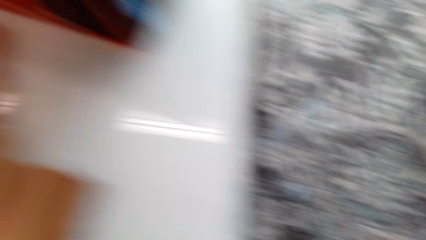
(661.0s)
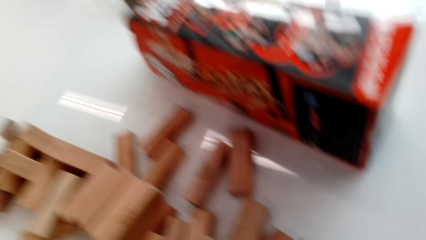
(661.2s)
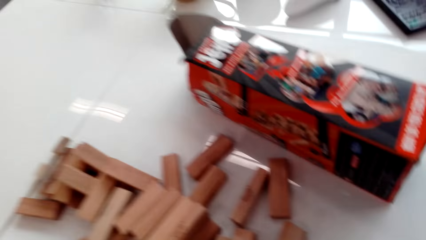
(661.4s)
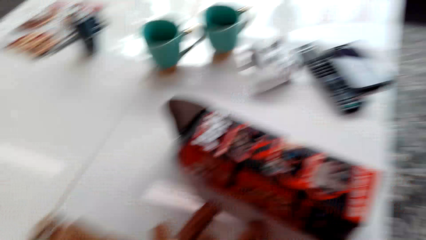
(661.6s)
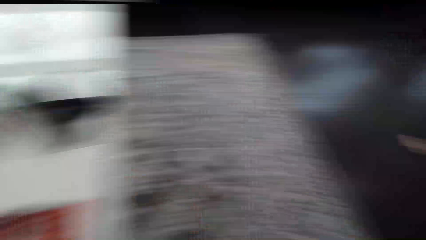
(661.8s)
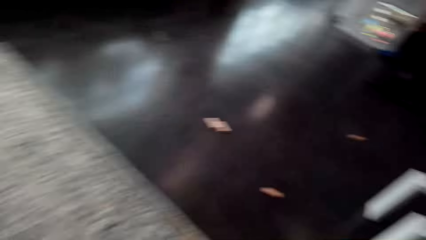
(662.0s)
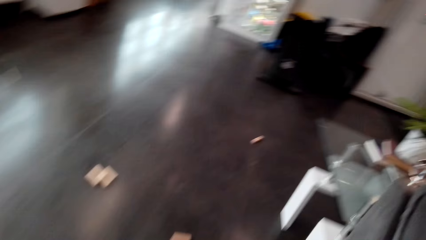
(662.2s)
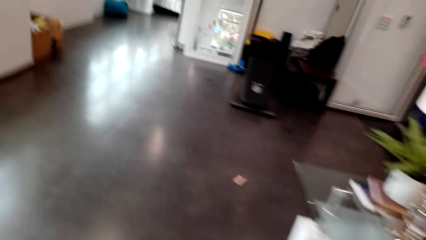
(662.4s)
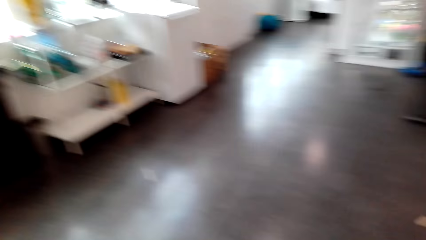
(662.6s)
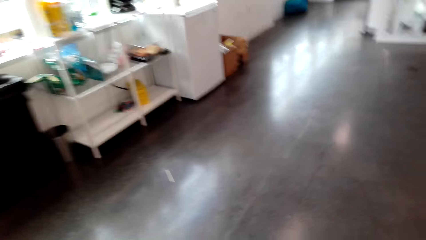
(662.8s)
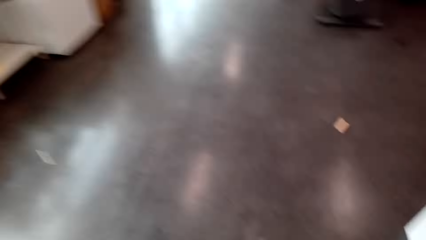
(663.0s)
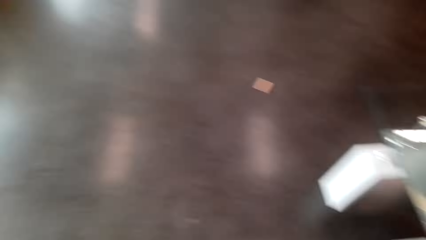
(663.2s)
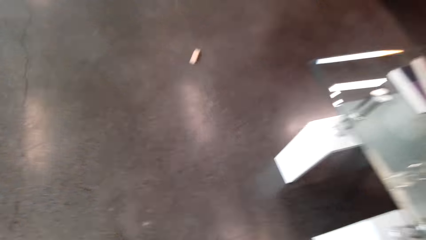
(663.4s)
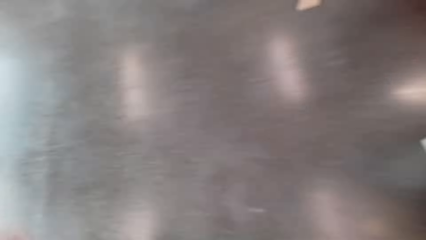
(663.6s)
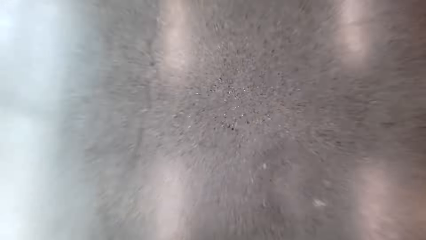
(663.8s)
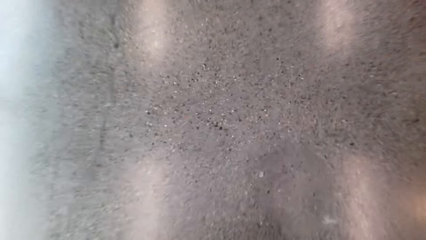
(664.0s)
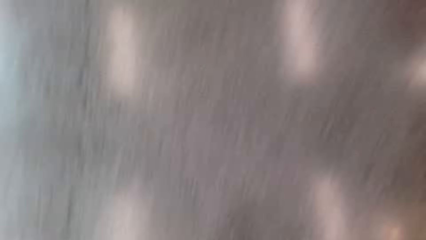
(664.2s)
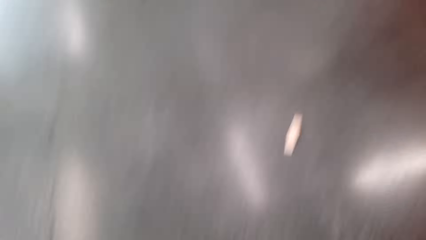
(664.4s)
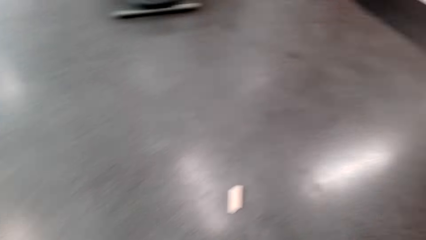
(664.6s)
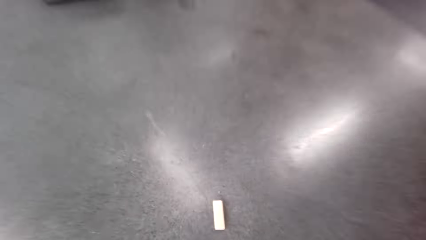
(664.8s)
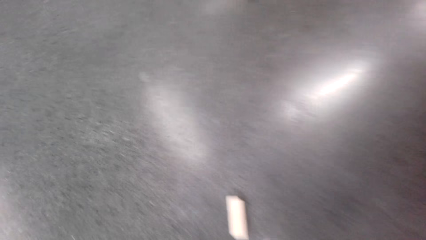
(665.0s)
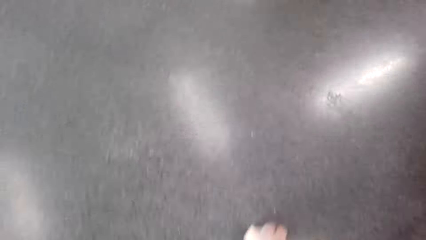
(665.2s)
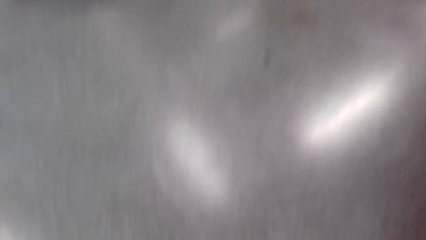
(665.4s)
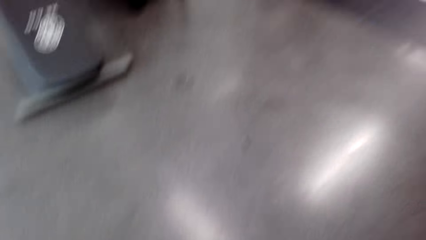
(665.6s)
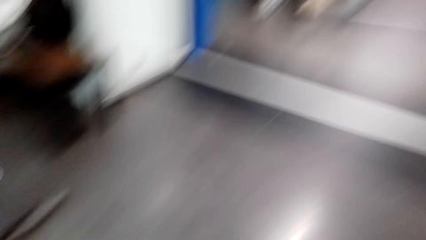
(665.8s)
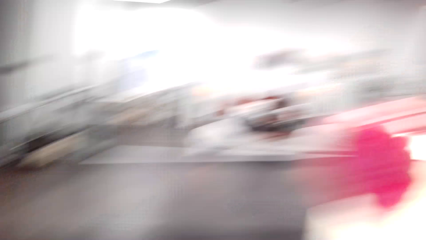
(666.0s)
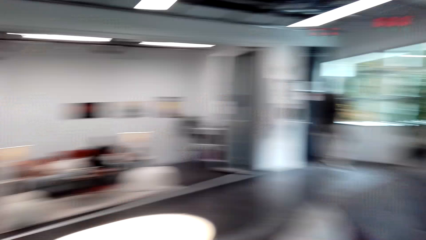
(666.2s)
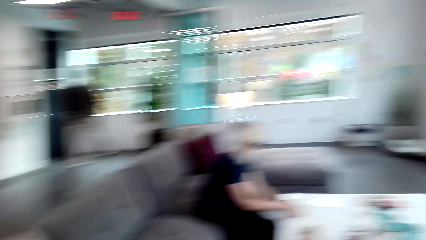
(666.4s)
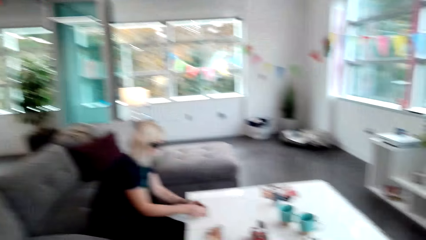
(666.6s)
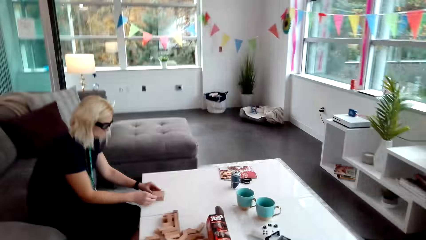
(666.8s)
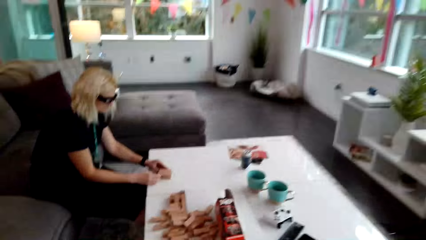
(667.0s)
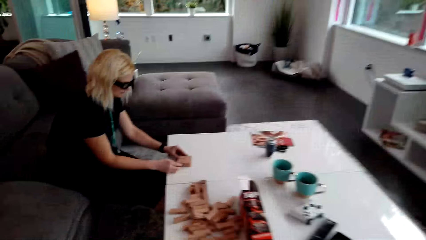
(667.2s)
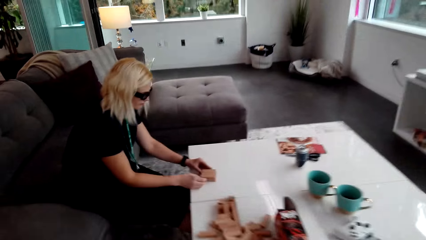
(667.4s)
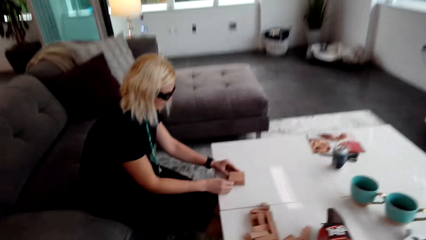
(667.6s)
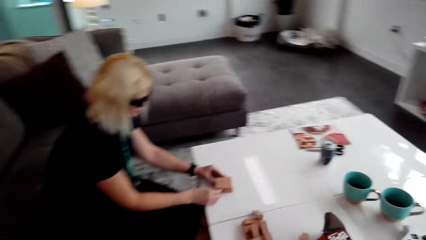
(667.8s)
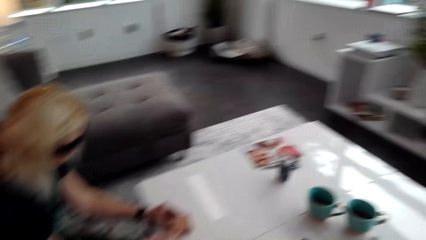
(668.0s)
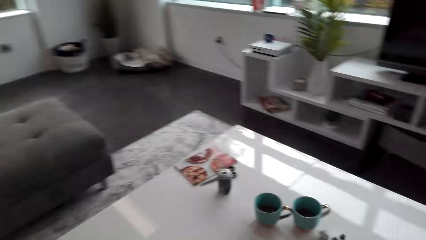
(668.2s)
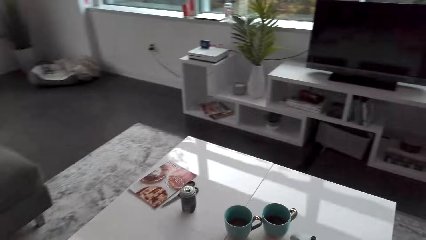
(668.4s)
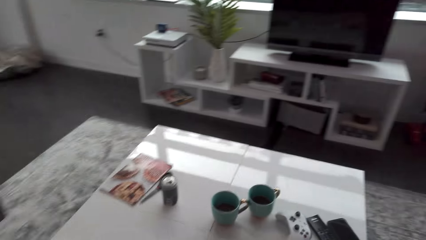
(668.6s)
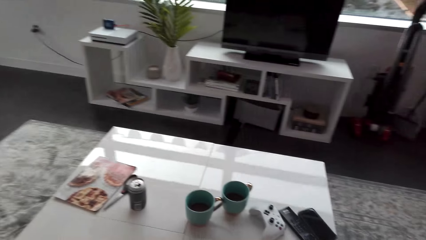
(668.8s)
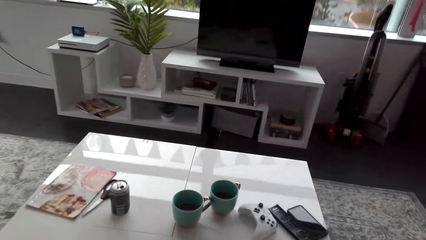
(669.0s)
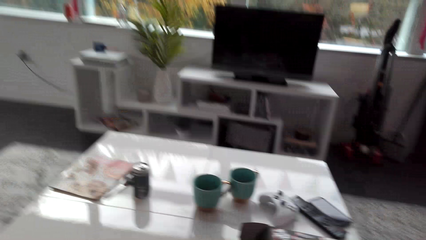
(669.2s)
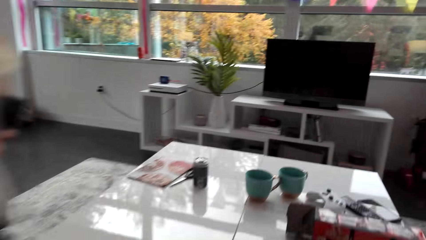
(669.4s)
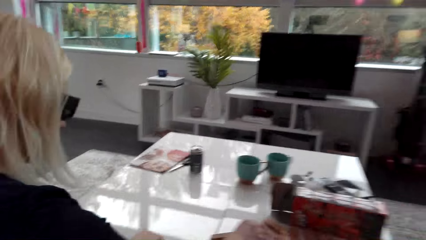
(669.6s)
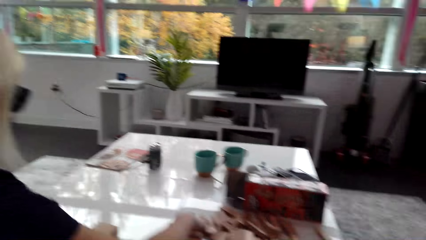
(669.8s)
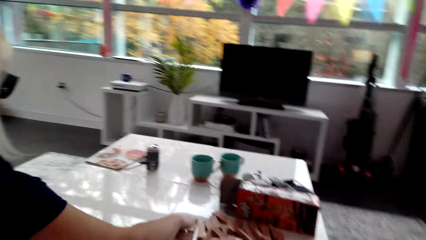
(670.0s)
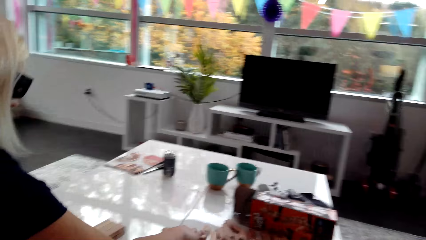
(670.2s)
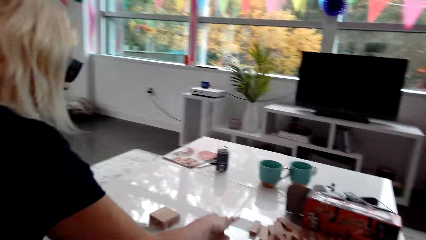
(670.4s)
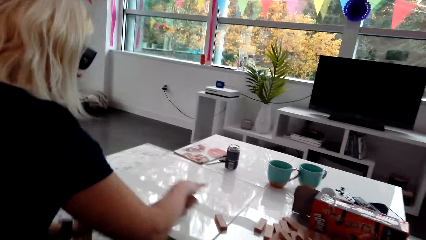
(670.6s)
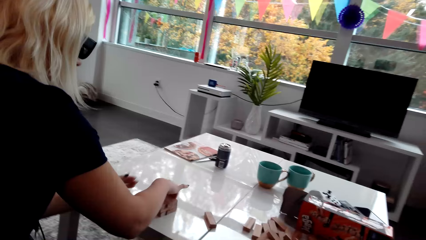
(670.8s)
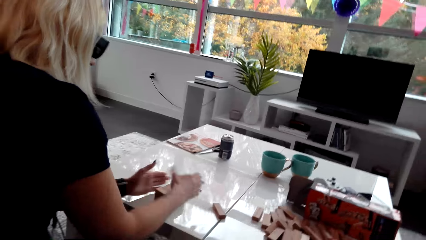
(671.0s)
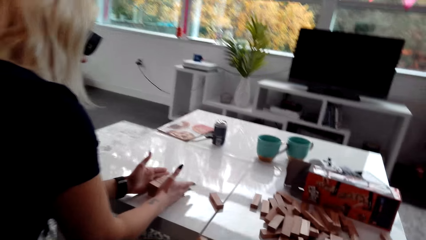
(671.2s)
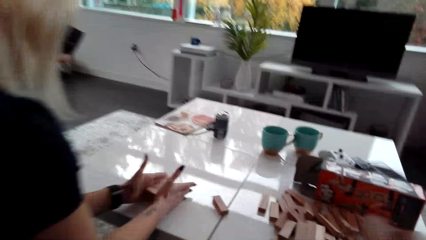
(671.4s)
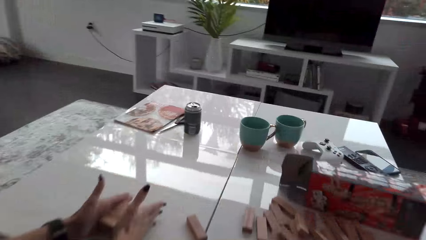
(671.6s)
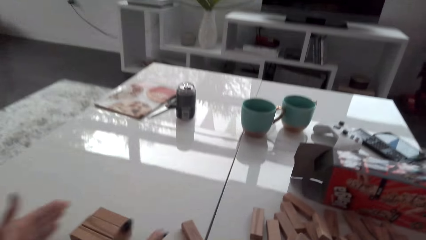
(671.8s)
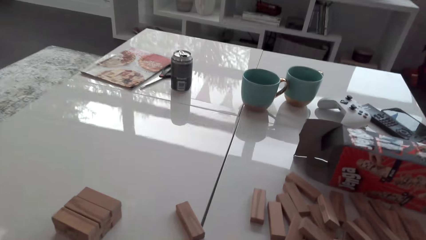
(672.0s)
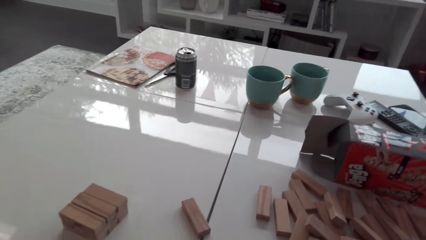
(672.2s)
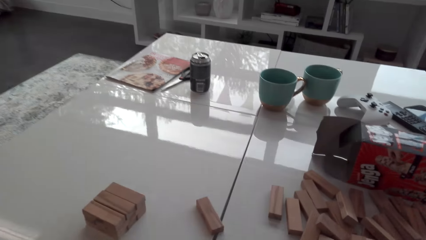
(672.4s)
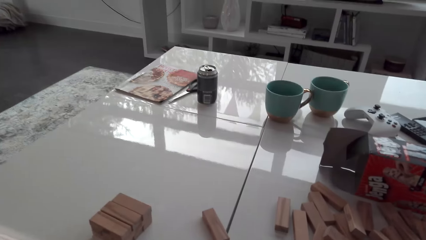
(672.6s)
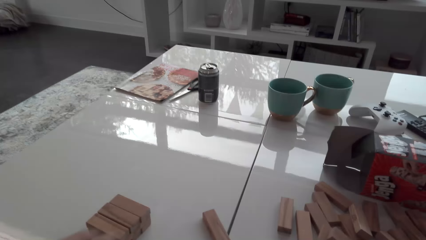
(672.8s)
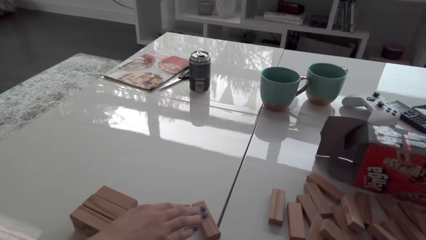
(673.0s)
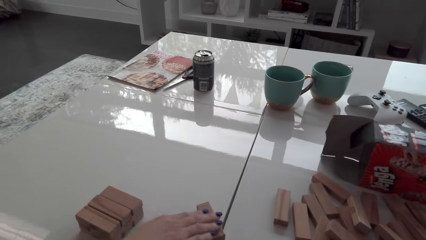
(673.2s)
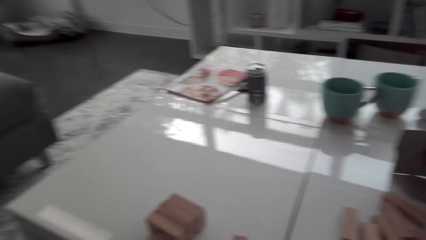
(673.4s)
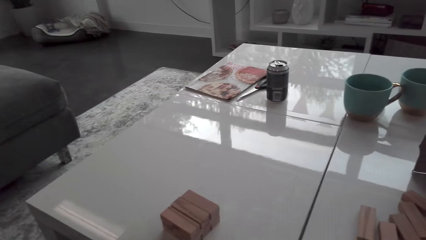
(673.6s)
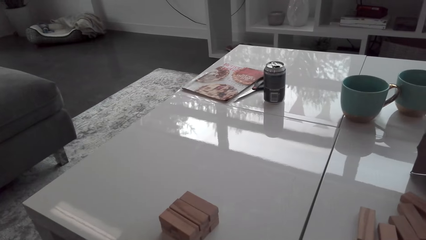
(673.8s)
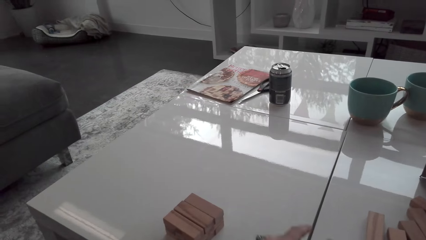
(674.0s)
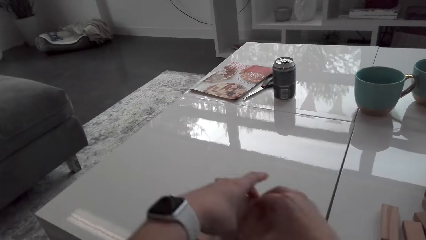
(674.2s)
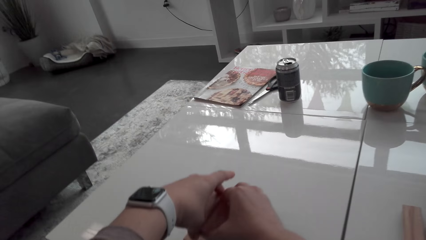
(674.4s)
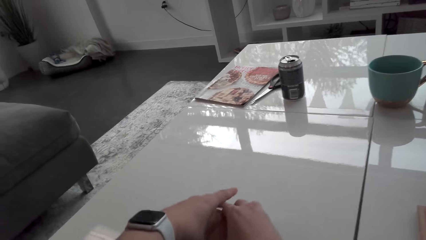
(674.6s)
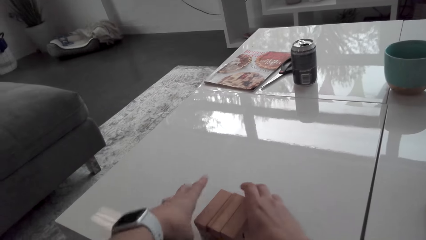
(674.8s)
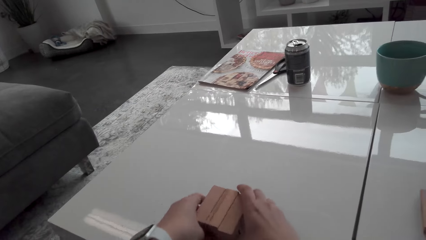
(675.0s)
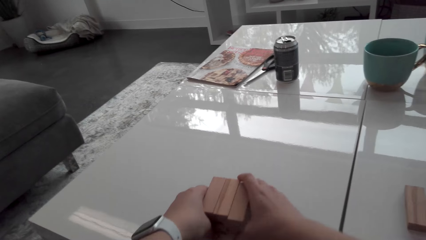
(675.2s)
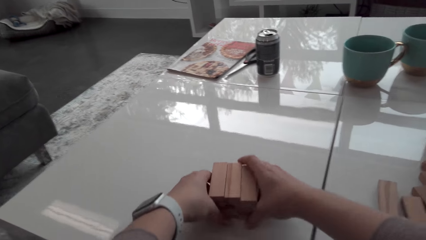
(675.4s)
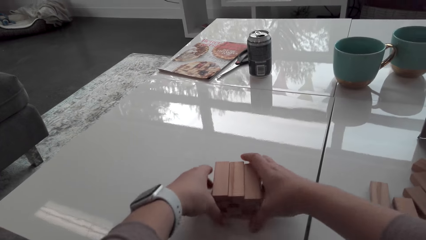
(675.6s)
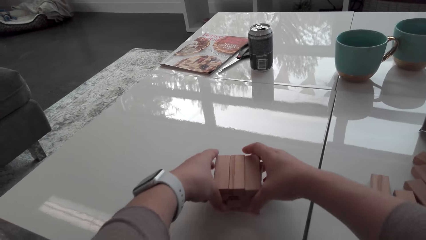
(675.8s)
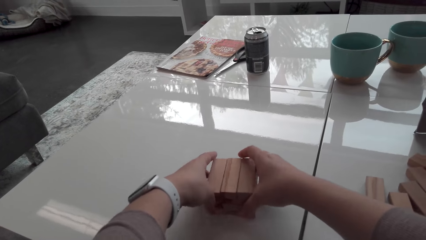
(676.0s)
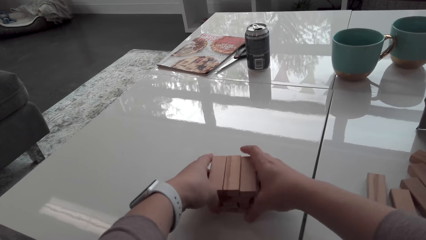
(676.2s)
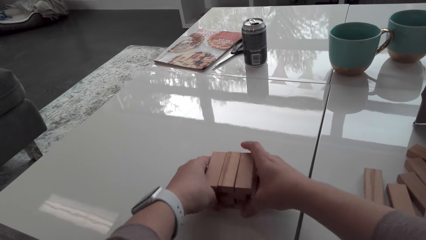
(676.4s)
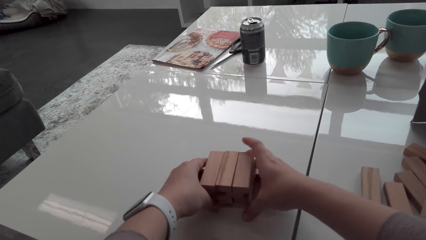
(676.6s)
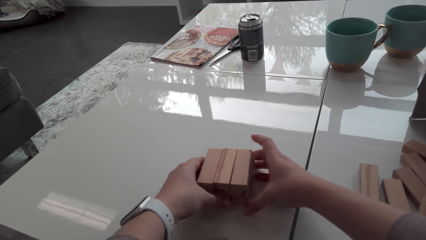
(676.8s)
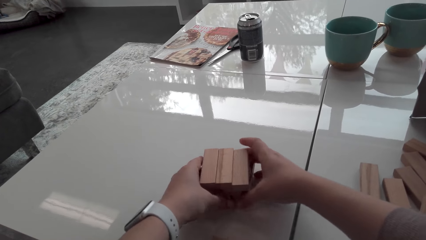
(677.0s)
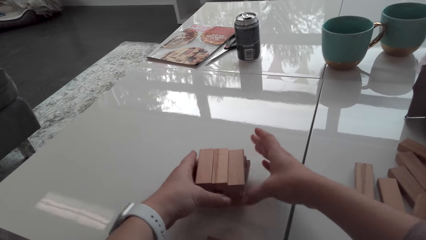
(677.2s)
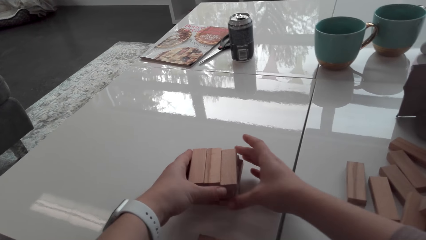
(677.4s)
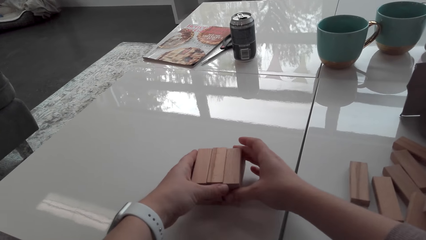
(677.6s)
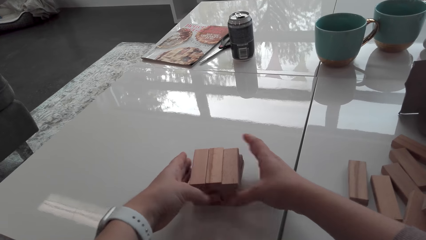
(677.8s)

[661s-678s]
The camera wearer places blocks on the table. They collect blocks on the floor. They place blocks on the table. They collect blocks on the floor. They place blocks on the table. They sit on the couch. A woman arranges wood bricks. The camera wearer collects blocks. They stack blocks on a tower. They arrange wood bricks.
